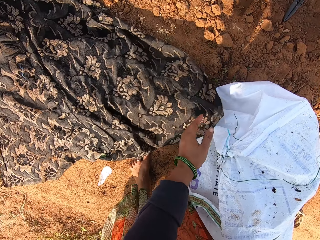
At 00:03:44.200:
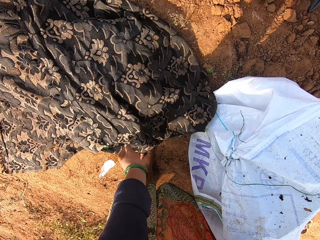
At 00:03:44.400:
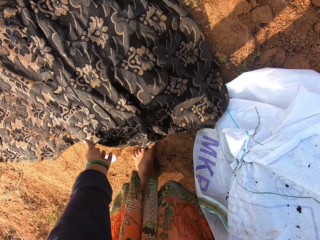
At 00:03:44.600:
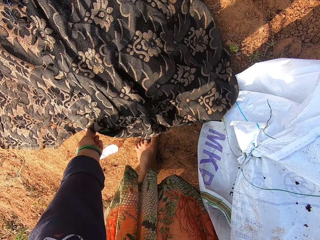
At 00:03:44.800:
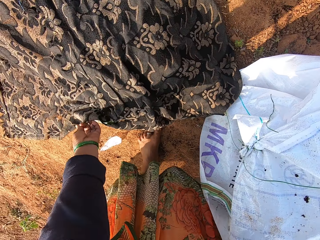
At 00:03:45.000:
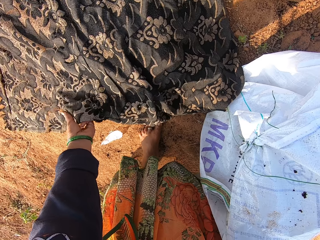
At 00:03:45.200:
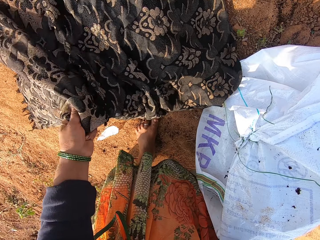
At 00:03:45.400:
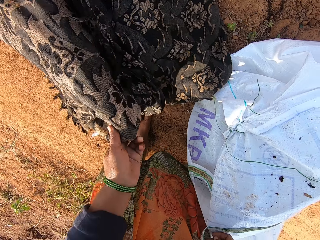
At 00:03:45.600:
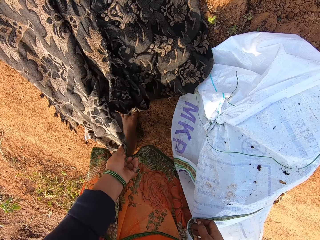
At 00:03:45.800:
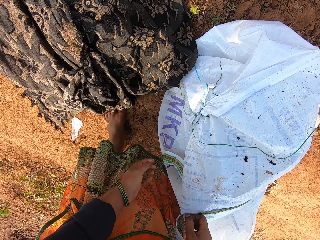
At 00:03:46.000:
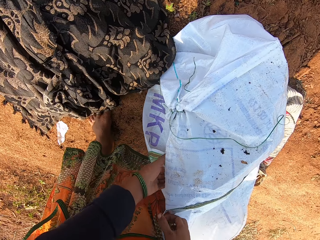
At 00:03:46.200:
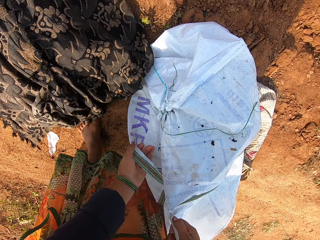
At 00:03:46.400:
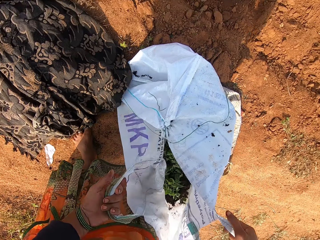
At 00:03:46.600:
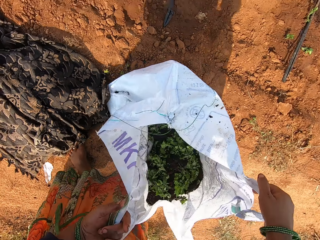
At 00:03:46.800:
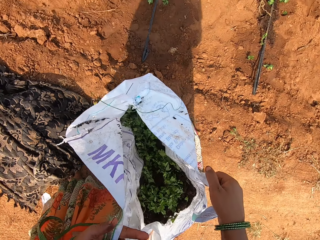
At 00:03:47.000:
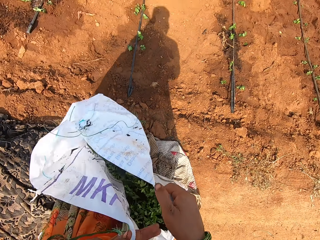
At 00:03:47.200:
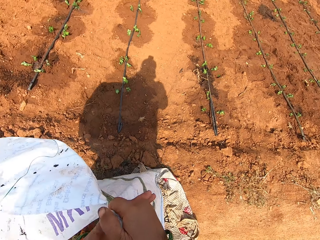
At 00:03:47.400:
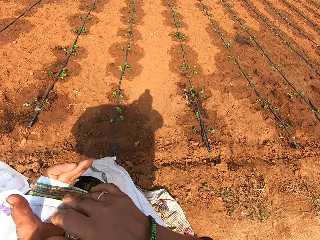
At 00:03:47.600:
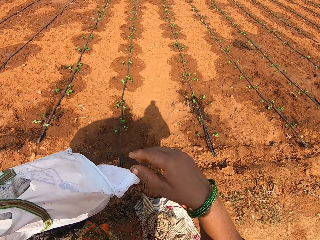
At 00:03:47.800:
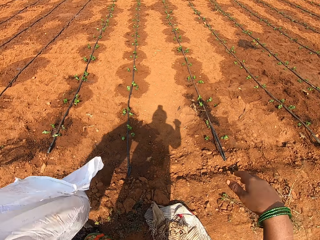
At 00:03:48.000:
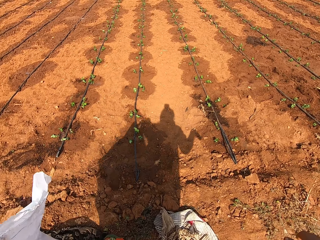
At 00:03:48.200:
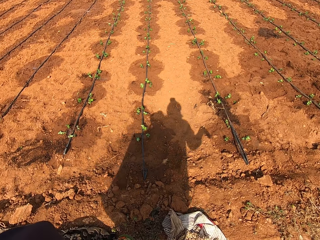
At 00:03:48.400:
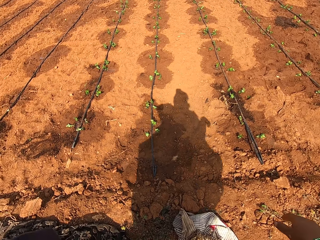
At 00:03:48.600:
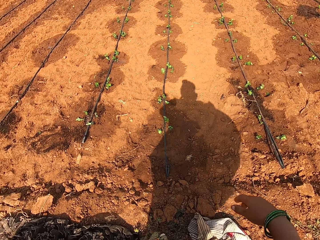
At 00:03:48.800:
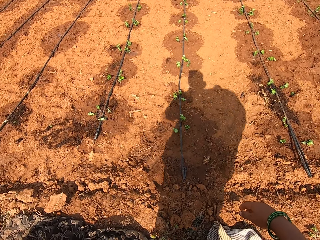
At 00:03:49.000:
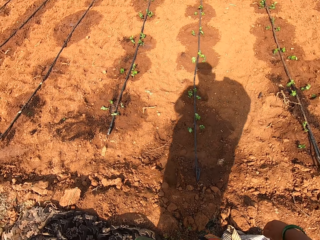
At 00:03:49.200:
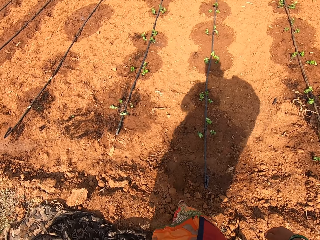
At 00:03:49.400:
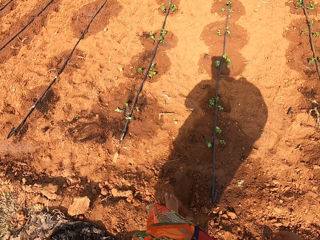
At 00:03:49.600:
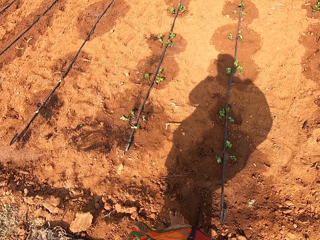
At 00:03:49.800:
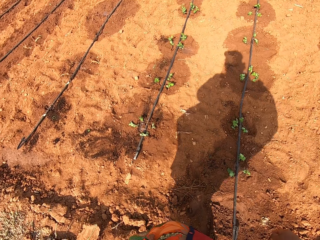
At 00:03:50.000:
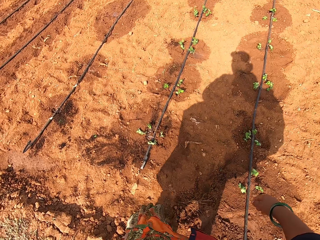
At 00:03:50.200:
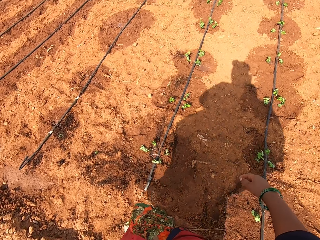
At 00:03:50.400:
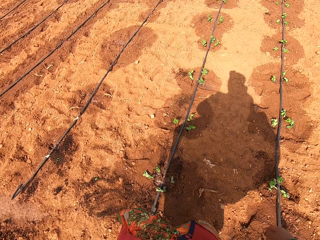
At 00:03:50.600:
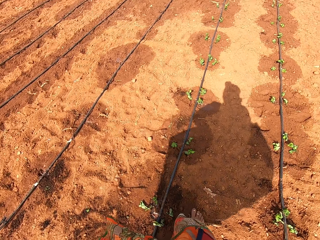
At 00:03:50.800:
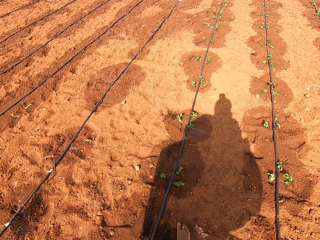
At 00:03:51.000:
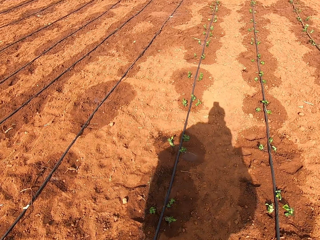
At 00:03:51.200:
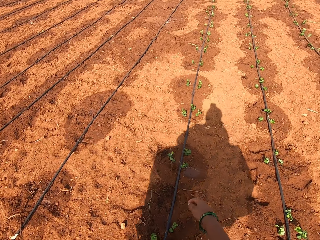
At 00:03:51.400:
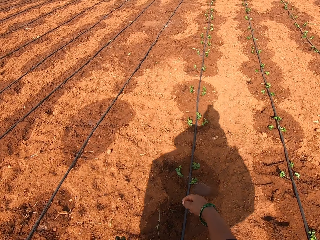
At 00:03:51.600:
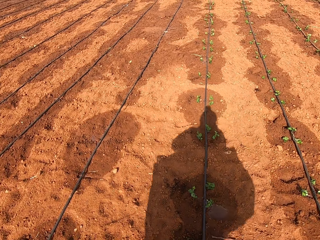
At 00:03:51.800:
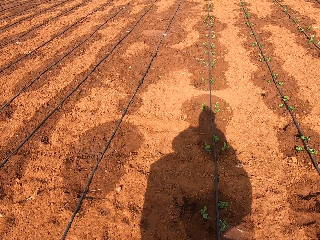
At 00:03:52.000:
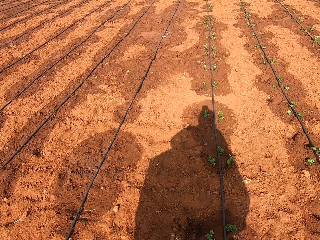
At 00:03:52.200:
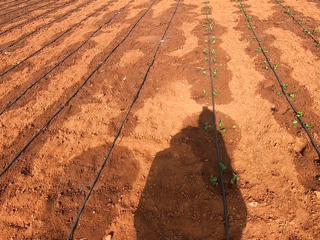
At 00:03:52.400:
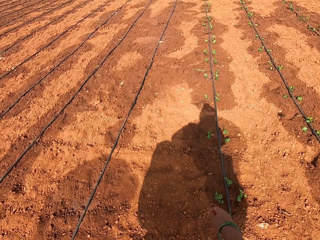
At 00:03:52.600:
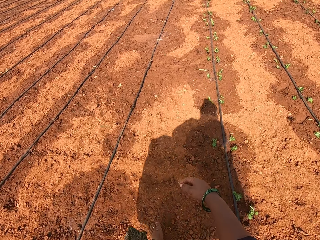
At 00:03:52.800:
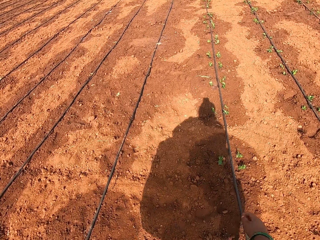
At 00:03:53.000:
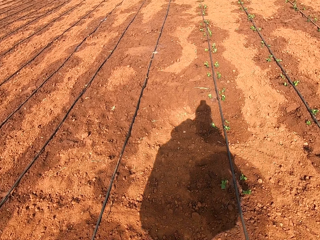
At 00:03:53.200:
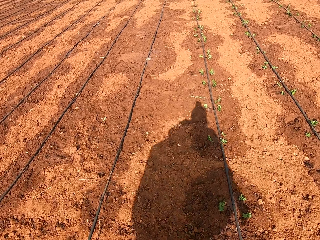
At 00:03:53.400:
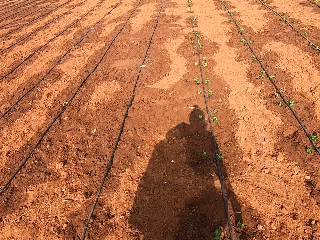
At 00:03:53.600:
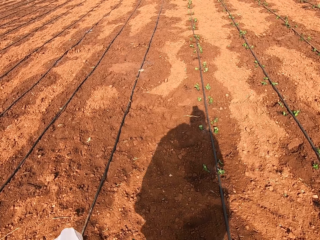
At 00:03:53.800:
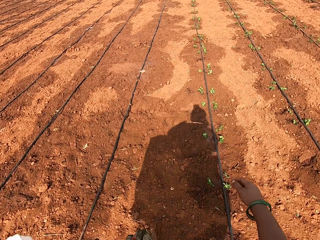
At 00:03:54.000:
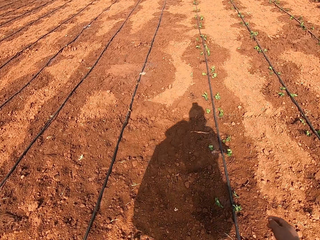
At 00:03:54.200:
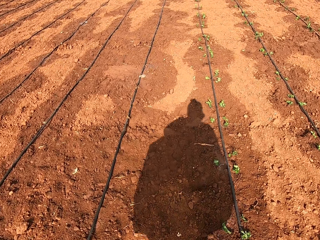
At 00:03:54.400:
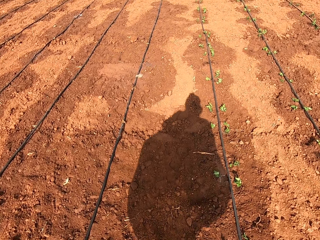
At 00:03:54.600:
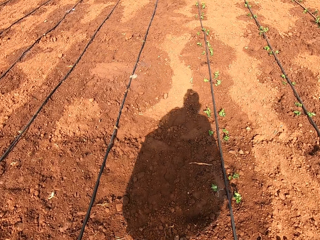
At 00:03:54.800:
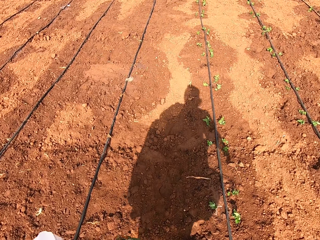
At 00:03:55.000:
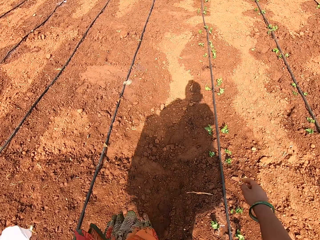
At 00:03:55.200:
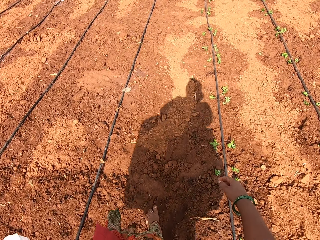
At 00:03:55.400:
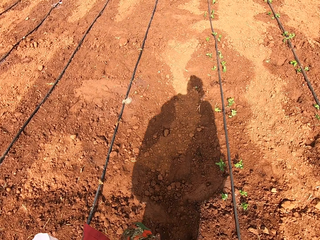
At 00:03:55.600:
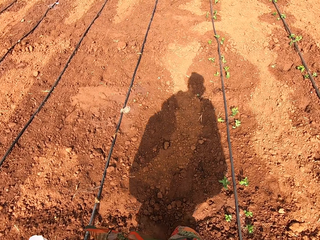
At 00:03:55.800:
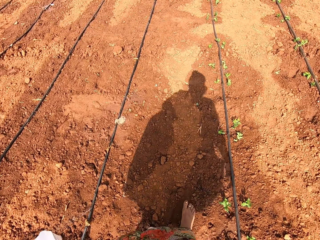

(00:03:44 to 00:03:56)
The camera wearer adjusts a wrapper with the left hand. They cover the basin. They hold a sack with both hands. They lift the sack with both hands. They carry the sack with the left hand. They walk around the farm.

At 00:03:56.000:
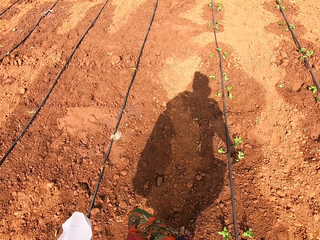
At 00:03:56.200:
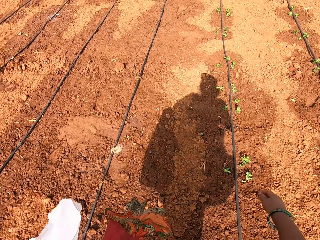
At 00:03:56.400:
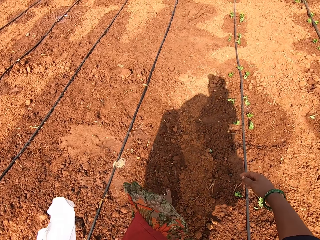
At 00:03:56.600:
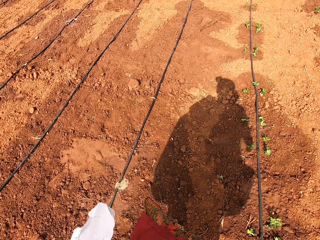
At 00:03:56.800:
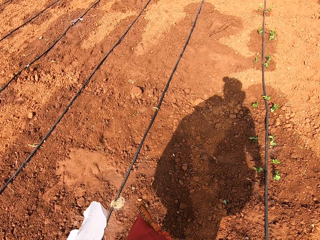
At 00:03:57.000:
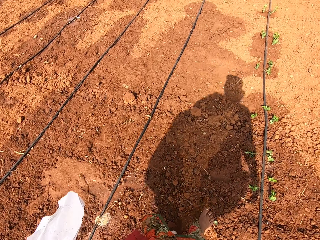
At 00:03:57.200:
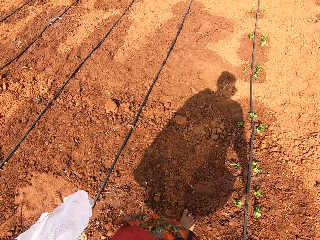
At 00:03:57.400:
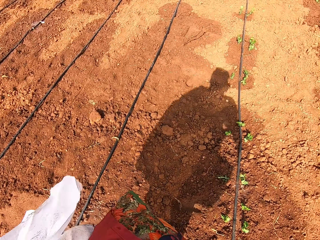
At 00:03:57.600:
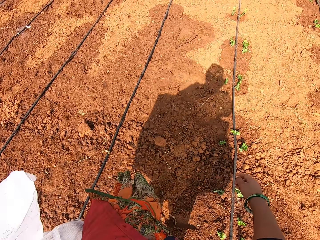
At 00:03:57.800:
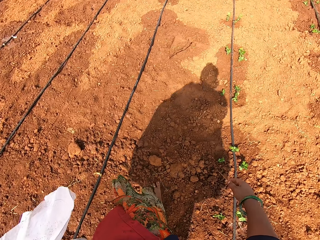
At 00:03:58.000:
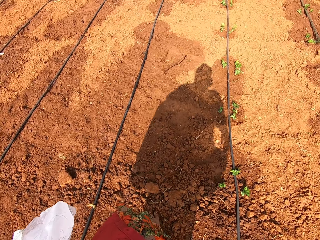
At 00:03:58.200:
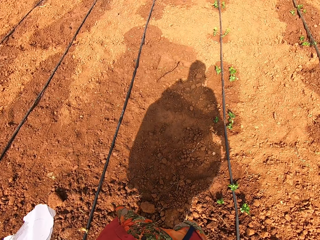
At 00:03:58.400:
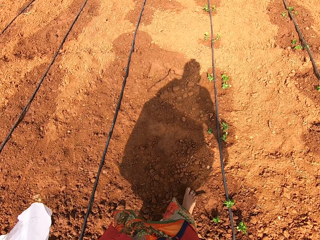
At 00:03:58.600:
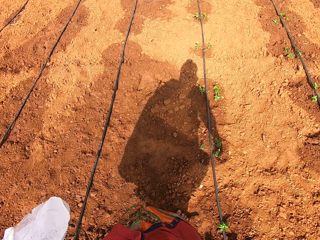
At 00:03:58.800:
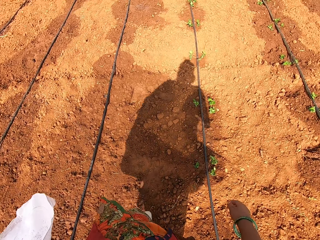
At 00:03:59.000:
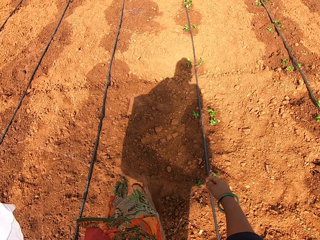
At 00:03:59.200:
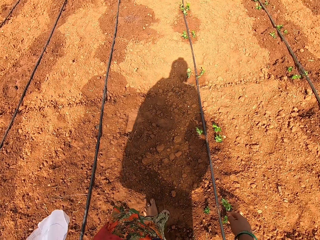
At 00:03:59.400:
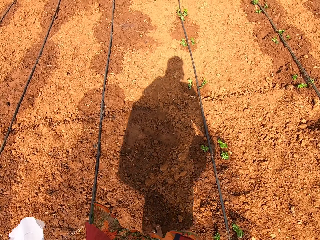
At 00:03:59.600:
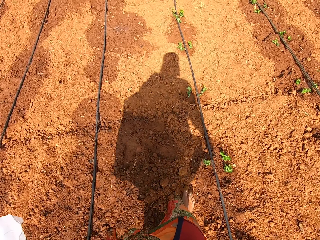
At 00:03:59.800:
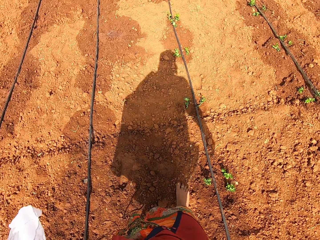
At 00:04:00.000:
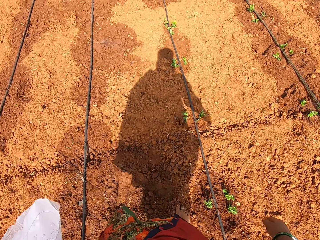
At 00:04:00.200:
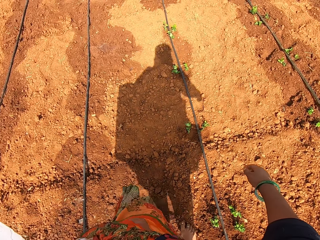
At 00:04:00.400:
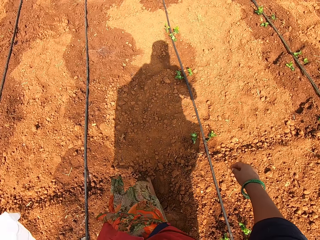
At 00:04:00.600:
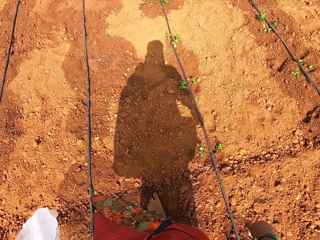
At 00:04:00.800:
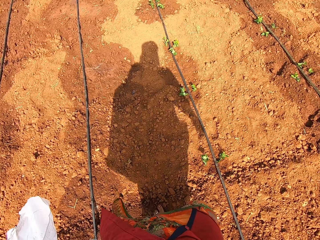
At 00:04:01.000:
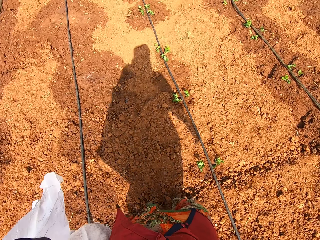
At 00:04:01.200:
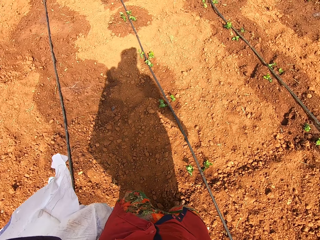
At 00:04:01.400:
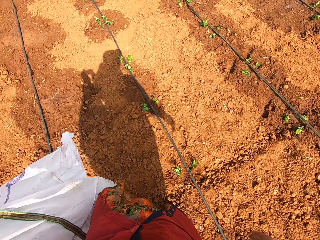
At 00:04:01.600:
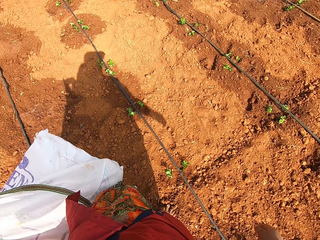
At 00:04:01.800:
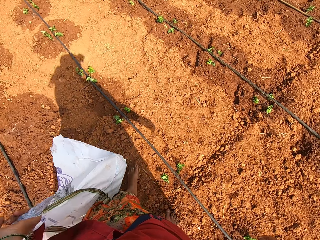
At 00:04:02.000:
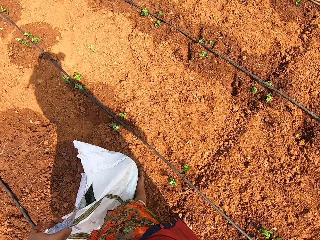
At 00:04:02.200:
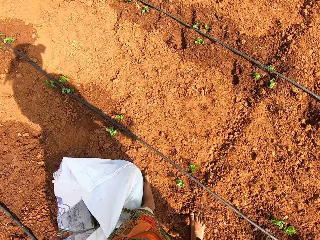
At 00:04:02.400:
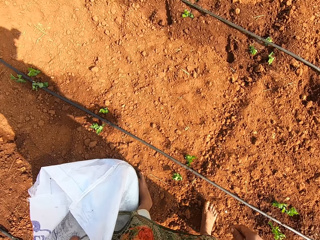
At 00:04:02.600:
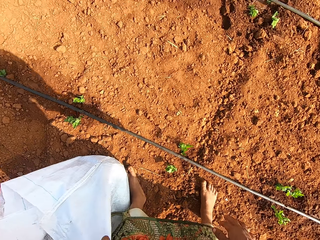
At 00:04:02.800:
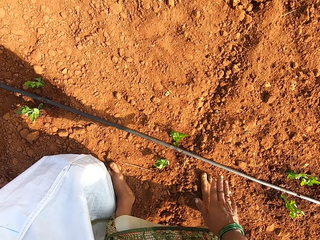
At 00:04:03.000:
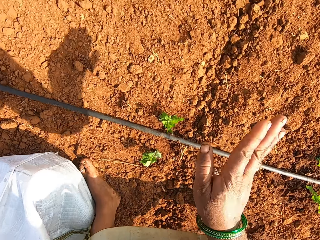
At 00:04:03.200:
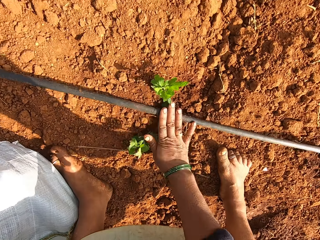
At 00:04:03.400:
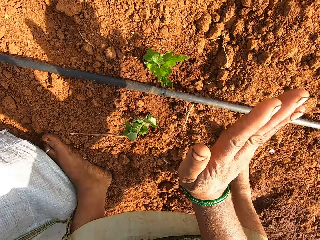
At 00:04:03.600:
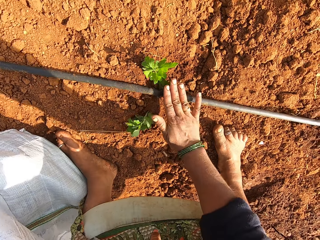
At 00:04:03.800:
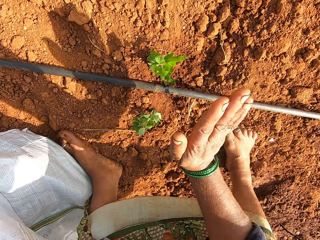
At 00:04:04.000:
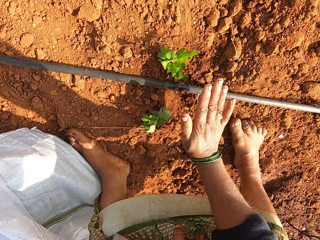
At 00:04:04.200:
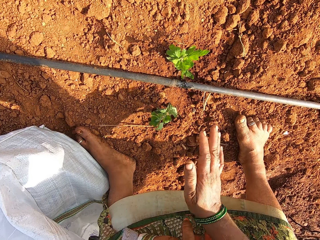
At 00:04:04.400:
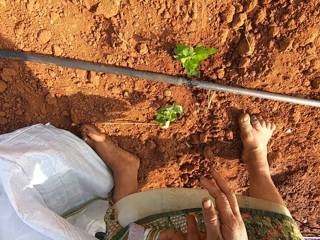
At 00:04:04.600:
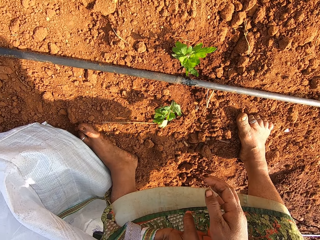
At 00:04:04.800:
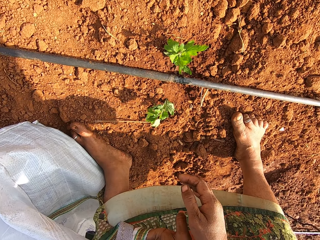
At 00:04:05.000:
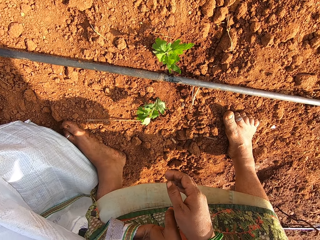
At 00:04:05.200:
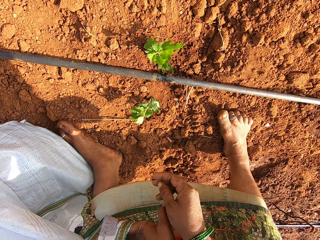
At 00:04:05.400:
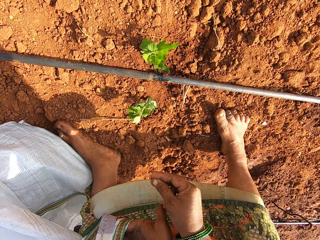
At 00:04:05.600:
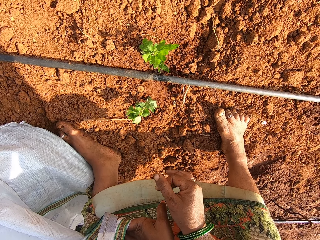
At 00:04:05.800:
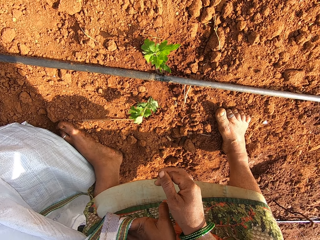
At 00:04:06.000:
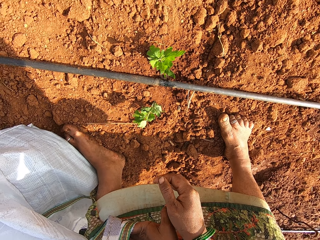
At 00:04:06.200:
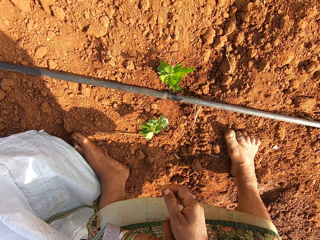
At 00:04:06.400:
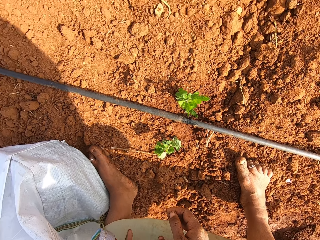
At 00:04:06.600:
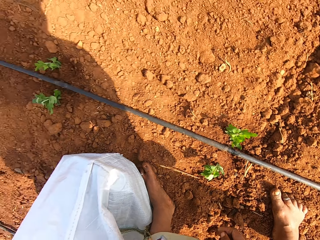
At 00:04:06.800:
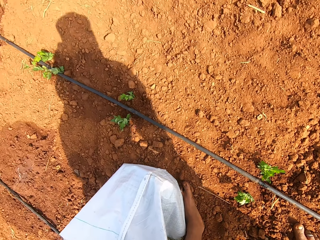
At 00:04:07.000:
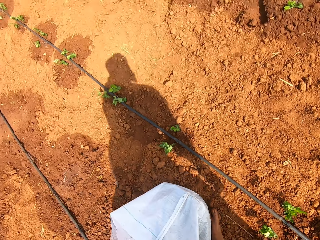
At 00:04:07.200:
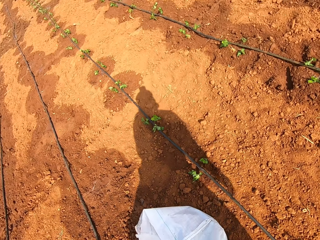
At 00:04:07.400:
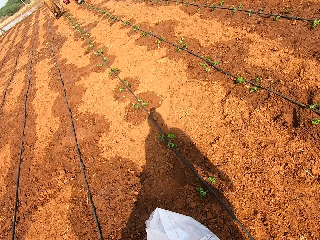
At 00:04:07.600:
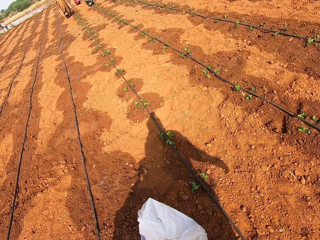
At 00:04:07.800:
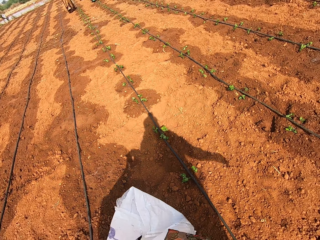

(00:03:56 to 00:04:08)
The camera wearer puts a sack on the ground with the left hand. They hit a pipe with the right hand repeatedly. They knock the ground. They look around the farm.
